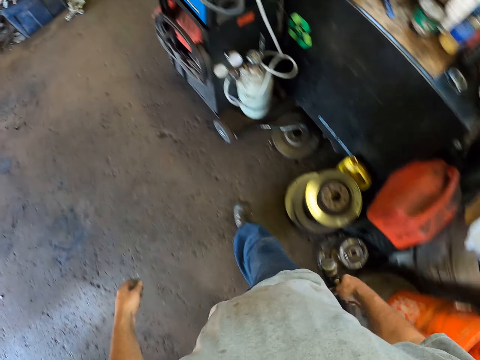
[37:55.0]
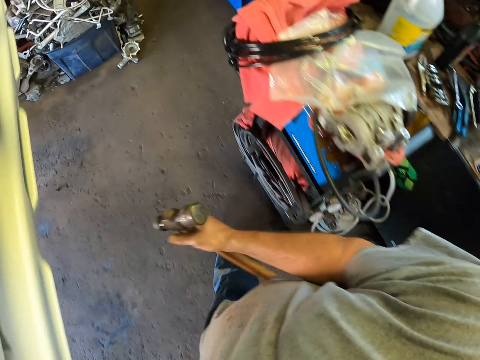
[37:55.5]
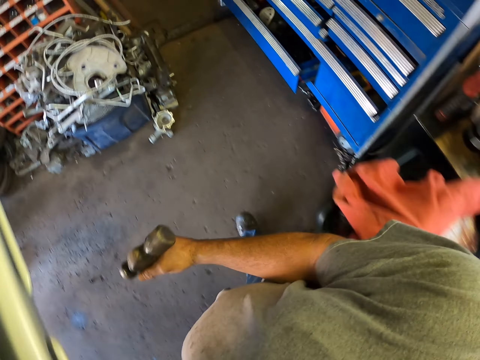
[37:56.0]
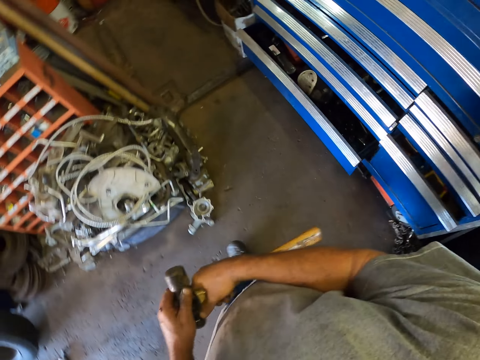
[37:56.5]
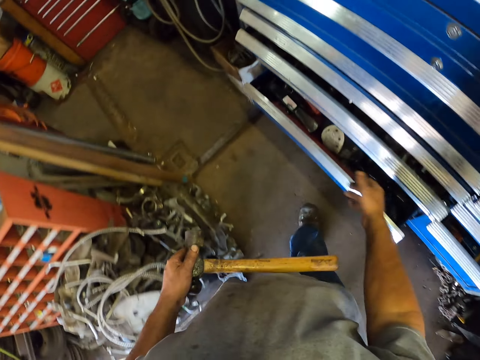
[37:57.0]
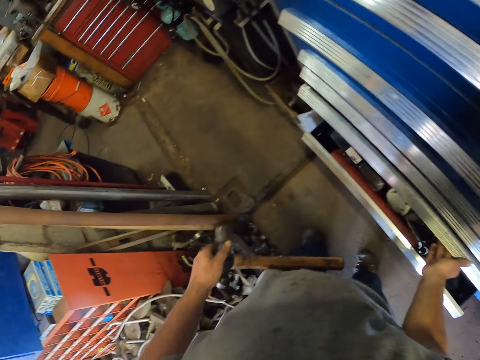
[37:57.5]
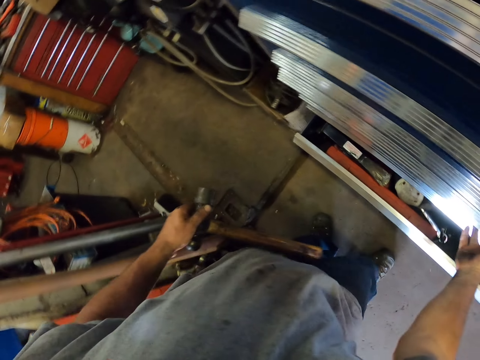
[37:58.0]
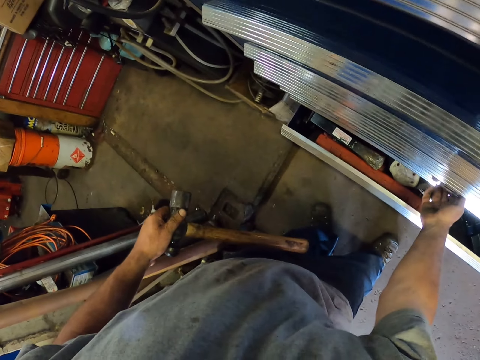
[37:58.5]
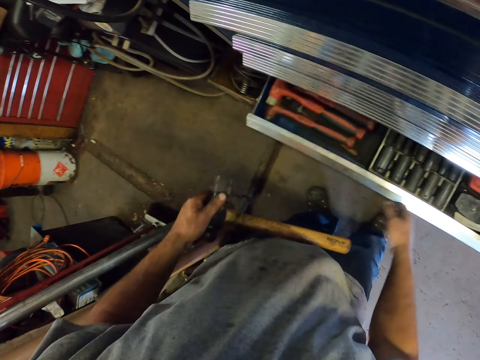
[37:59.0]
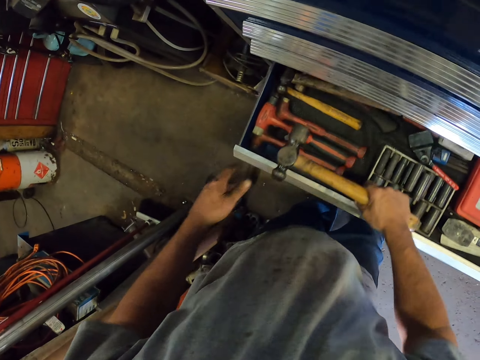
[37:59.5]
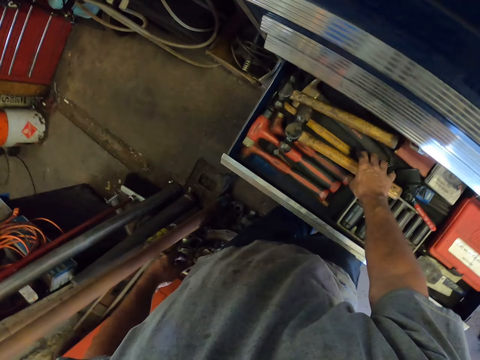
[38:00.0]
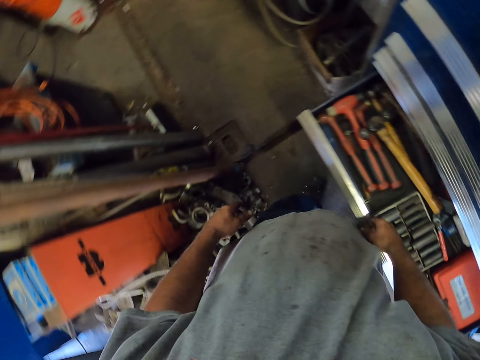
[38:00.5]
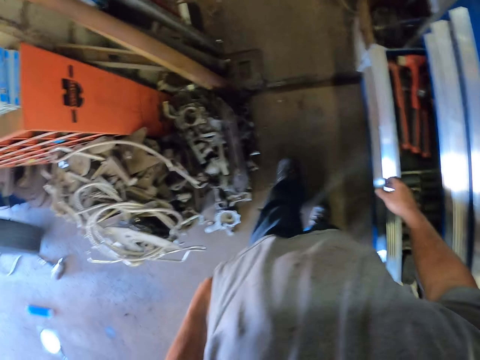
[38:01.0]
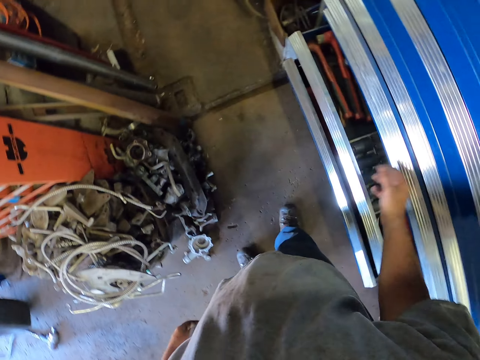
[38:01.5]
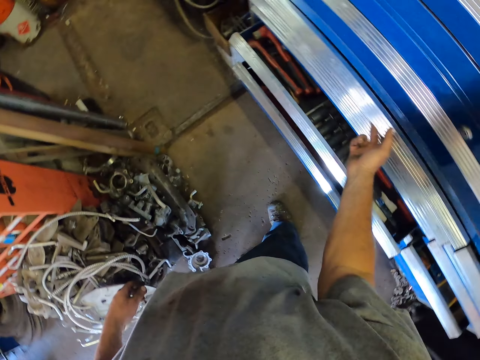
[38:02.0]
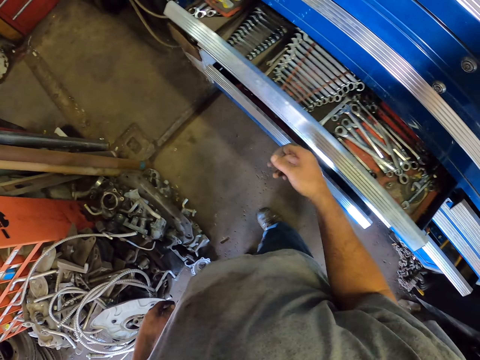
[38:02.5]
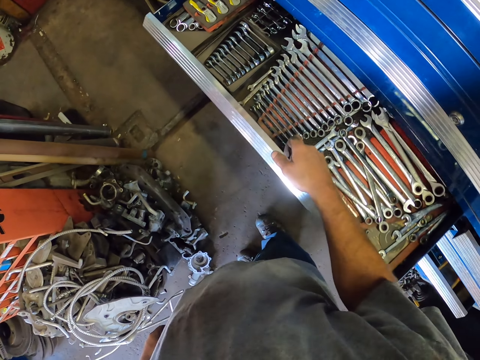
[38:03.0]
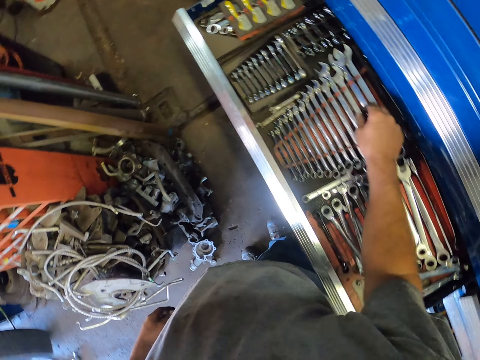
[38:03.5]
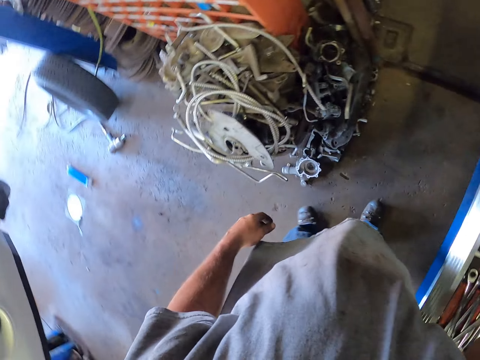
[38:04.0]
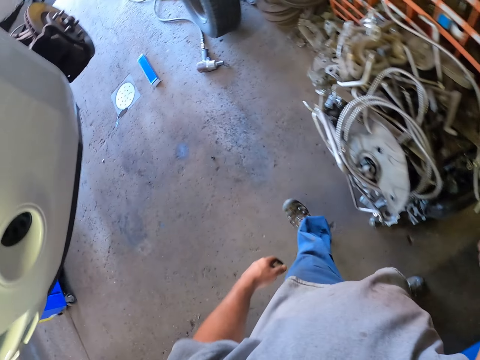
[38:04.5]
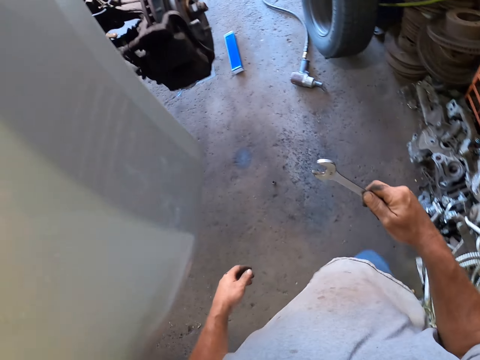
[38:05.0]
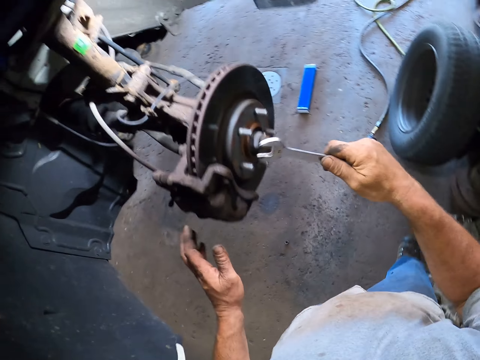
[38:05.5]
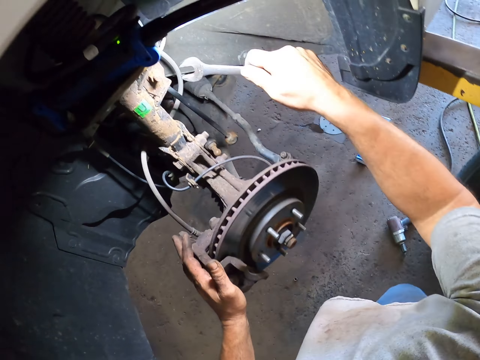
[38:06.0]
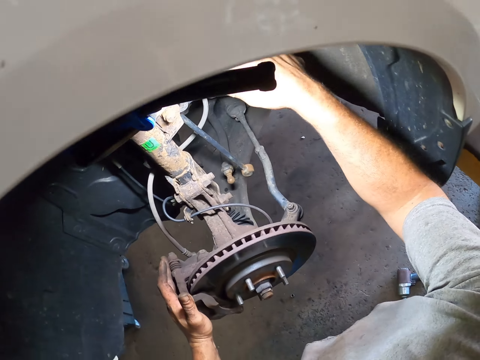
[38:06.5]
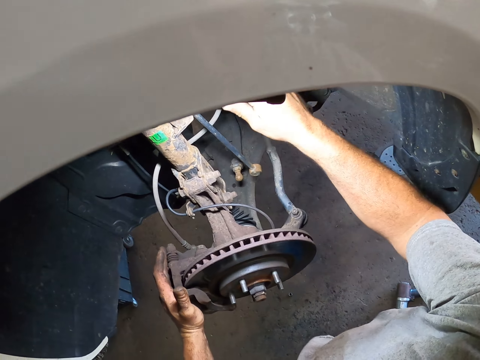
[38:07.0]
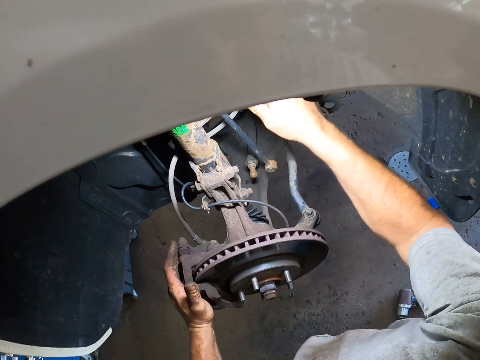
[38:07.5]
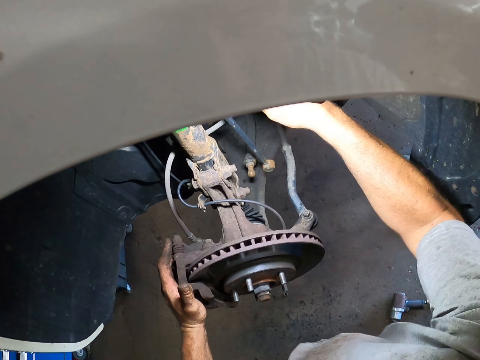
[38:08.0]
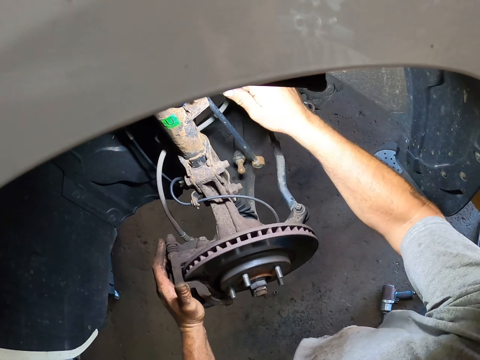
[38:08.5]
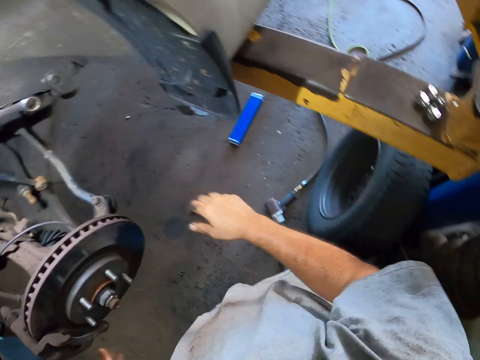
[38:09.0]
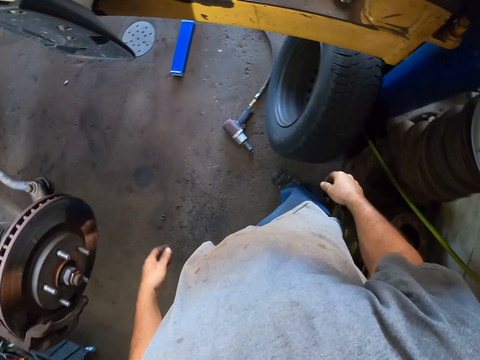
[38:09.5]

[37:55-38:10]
The camera wearer opens a drawer. They put the hammer in the drawer. They close the drawer. They open the drawer. They take a spanner from the drawer. They walk to the car. They loosen the metal with the spanner.

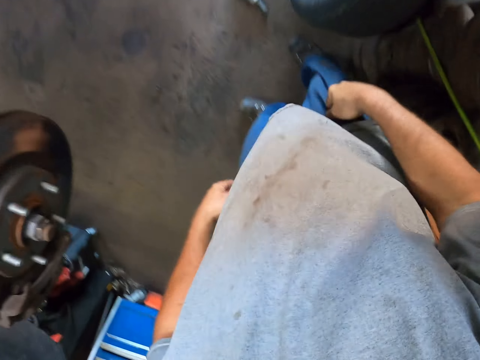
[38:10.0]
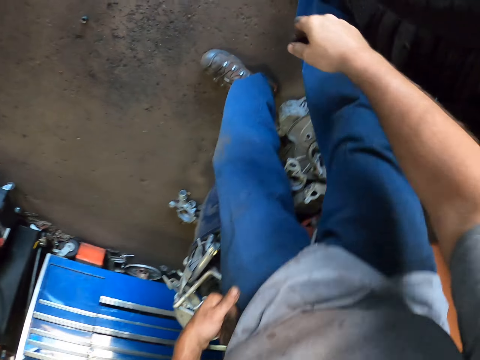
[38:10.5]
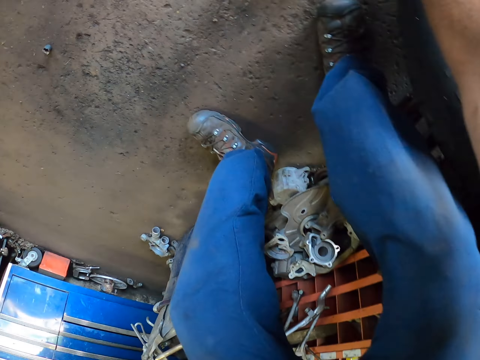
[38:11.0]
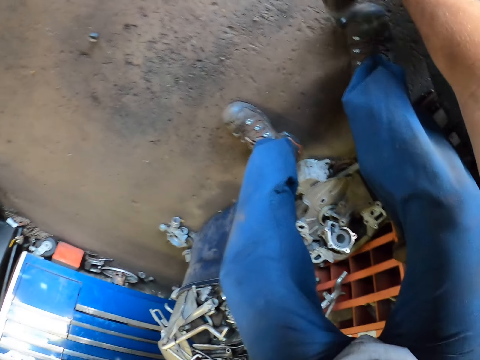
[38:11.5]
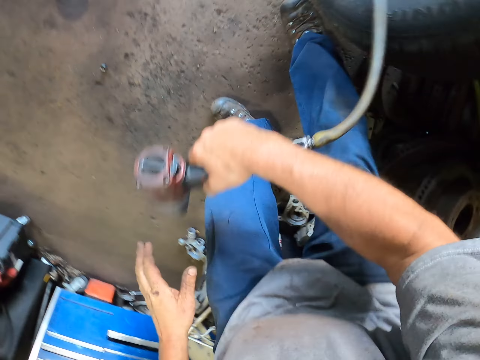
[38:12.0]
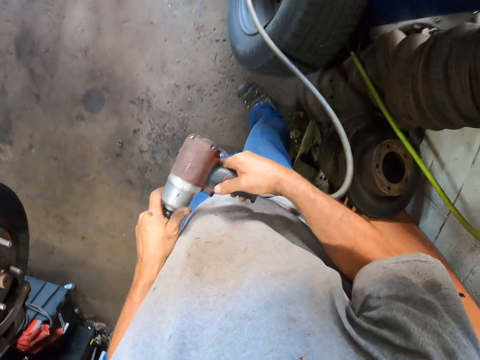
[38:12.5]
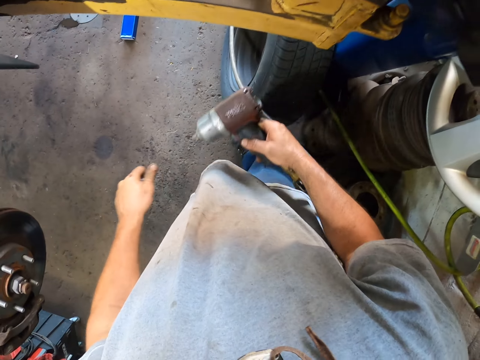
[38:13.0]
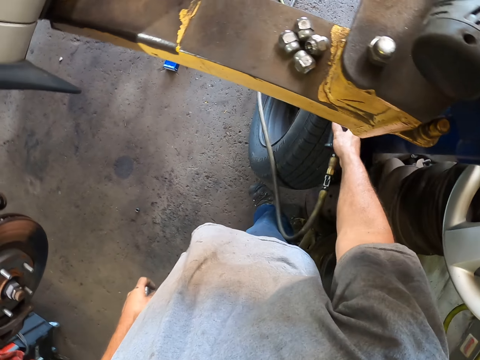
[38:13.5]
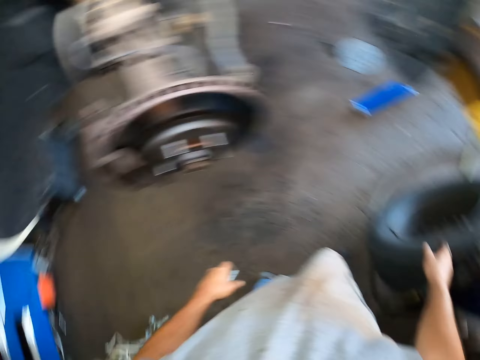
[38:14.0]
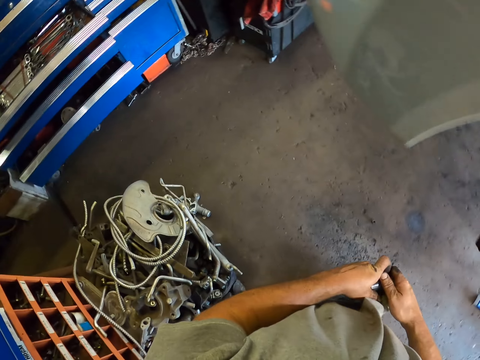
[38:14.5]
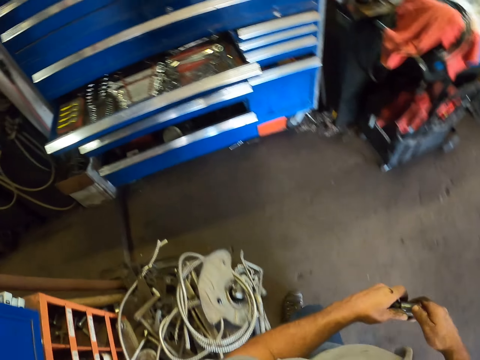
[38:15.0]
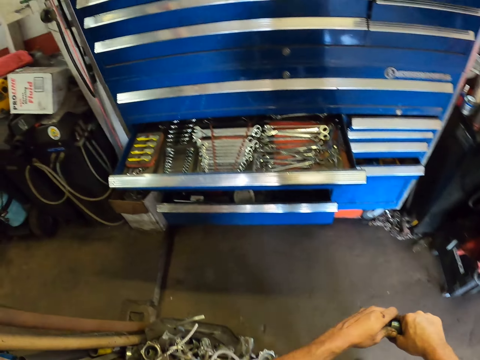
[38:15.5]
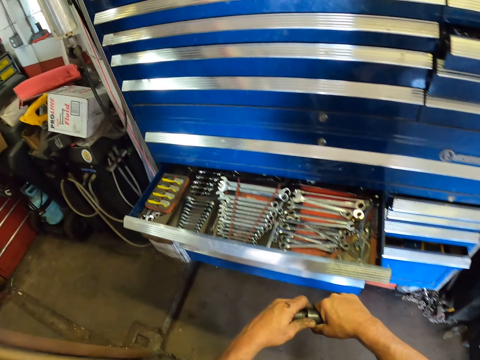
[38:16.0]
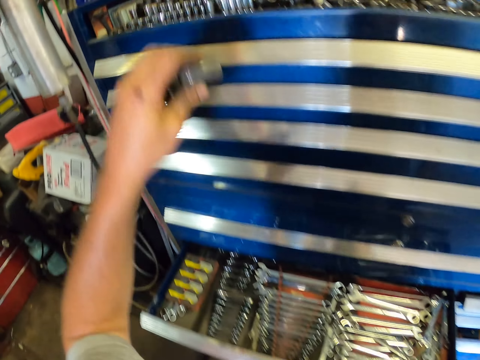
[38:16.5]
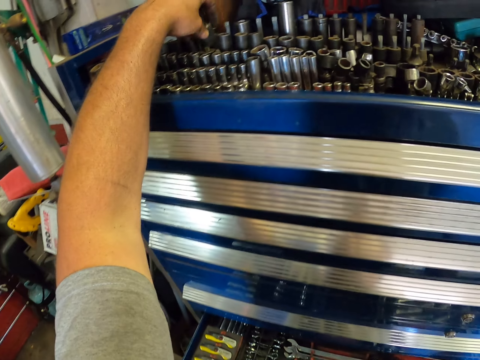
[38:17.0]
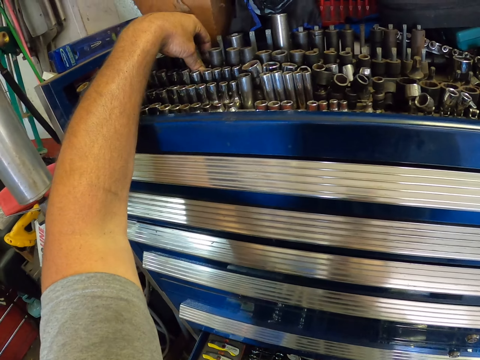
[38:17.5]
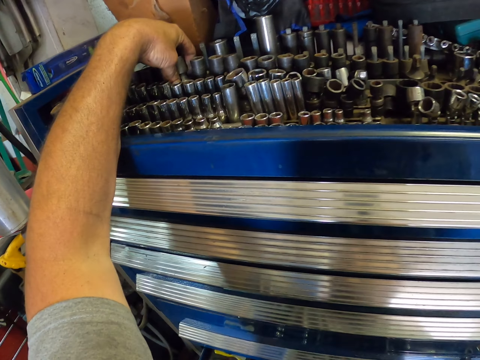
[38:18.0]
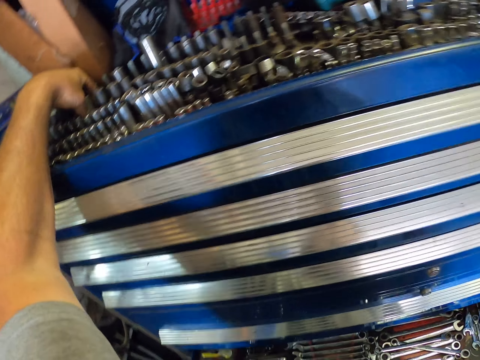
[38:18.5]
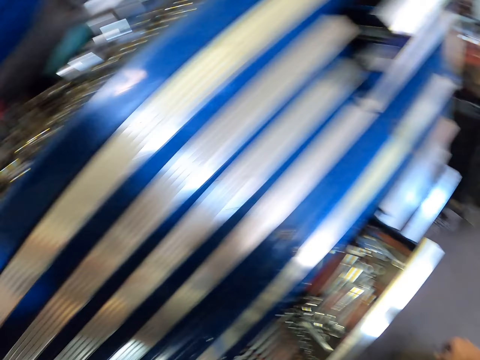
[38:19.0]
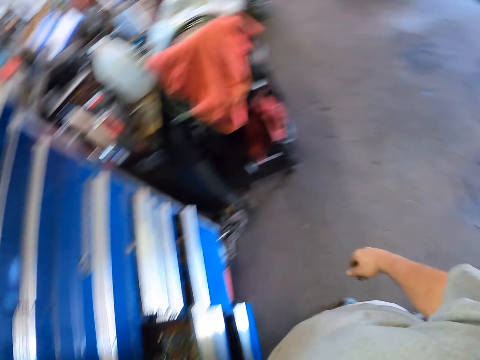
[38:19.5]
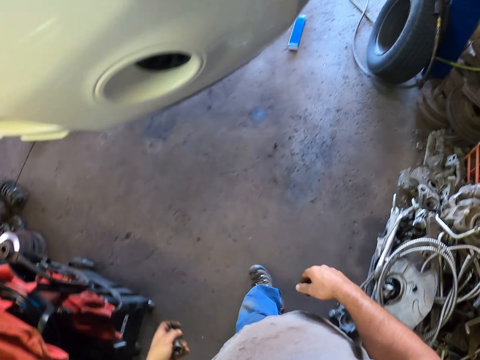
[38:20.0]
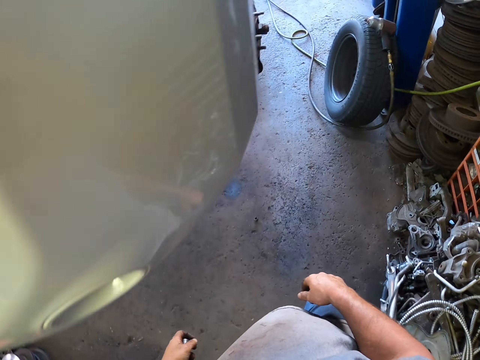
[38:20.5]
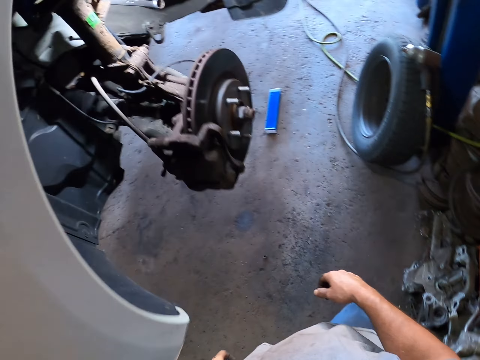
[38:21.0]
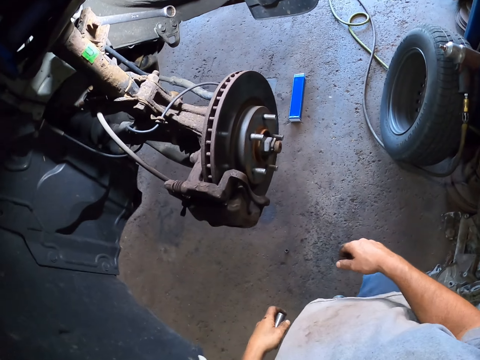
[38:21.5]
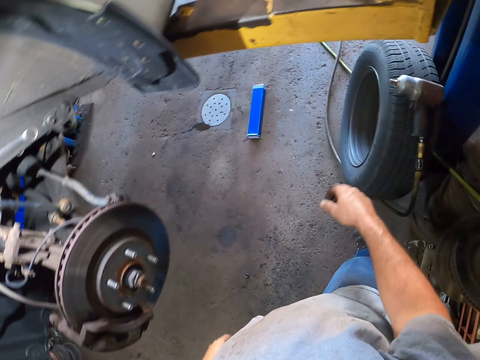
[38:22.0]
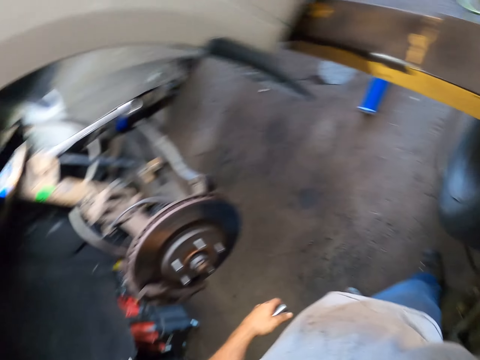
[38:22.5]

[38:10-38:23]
The camera wearer picks the electric drill from the floor. They remove the drill bit from the electric drill. They place the electric drill on the car wheel. They walk to the drawer. They place the drill bit in the drawer. They walk to the car.
